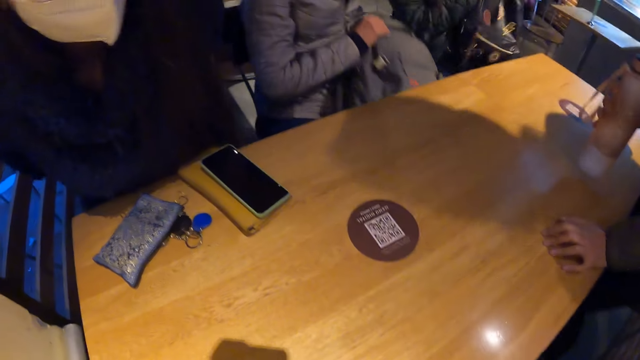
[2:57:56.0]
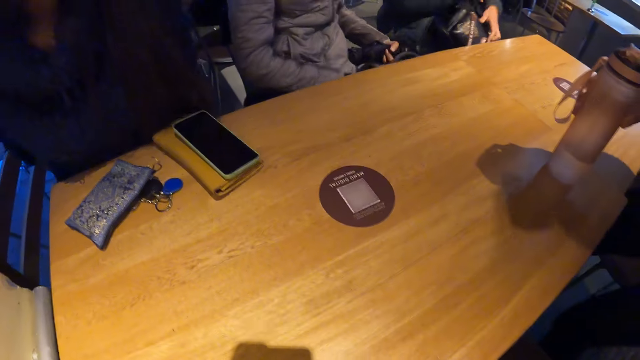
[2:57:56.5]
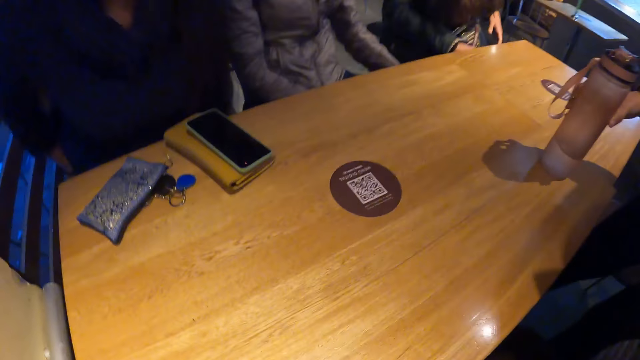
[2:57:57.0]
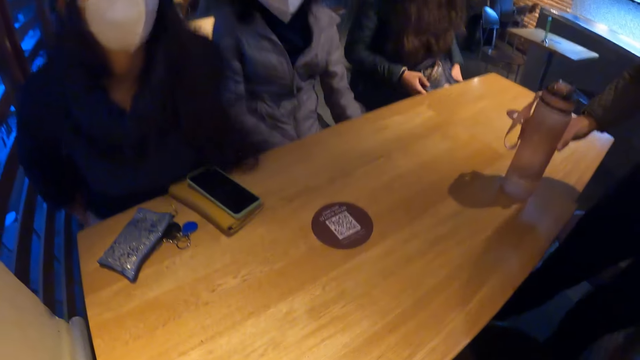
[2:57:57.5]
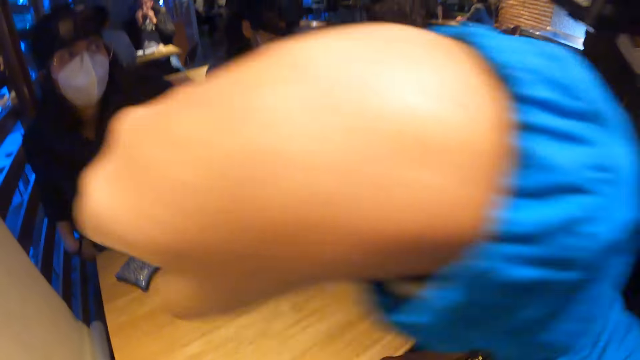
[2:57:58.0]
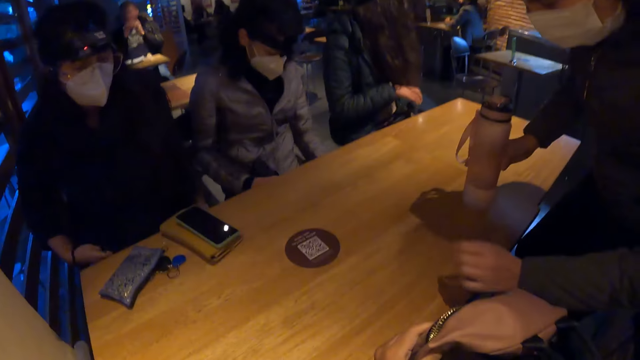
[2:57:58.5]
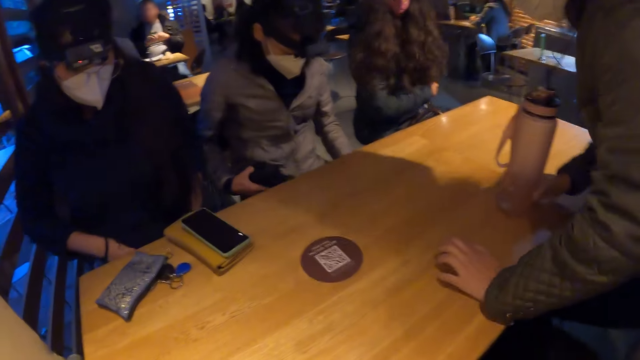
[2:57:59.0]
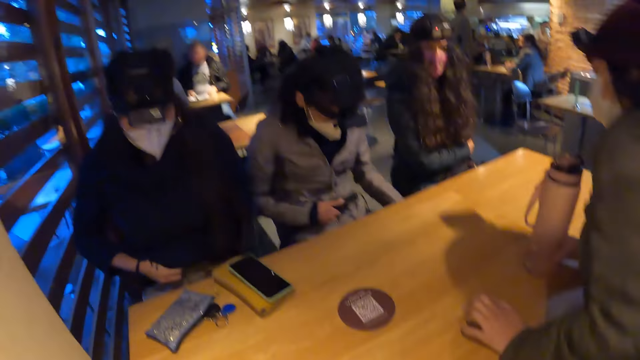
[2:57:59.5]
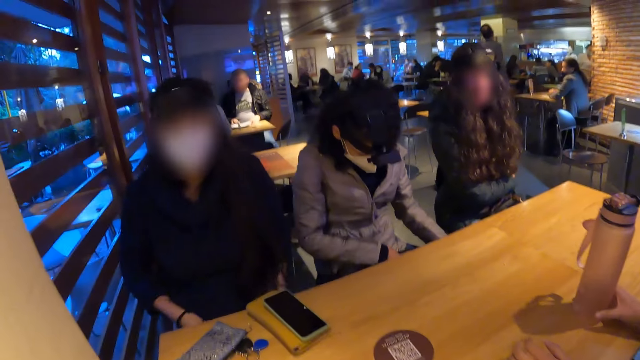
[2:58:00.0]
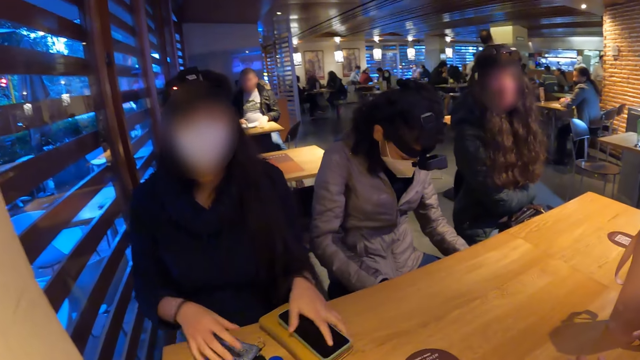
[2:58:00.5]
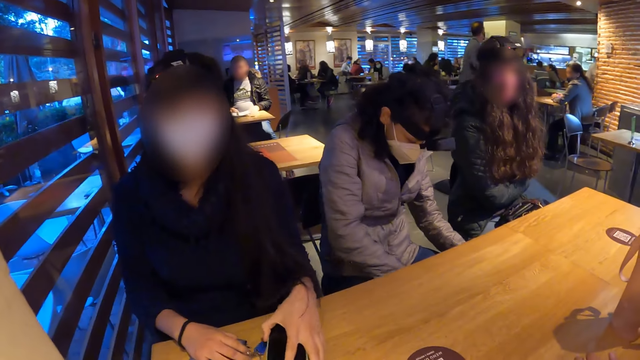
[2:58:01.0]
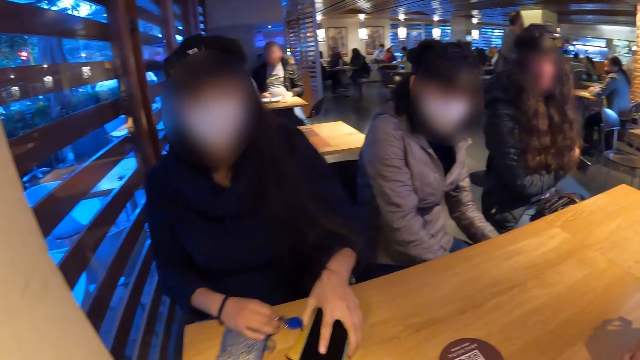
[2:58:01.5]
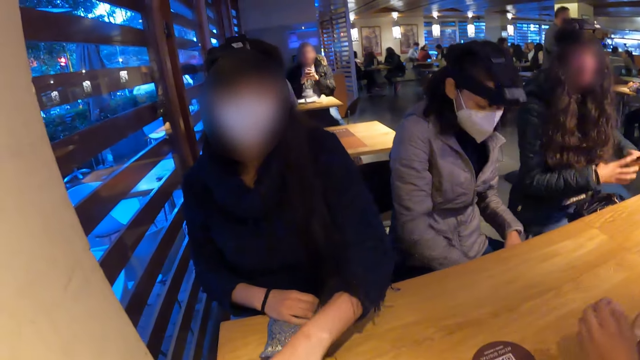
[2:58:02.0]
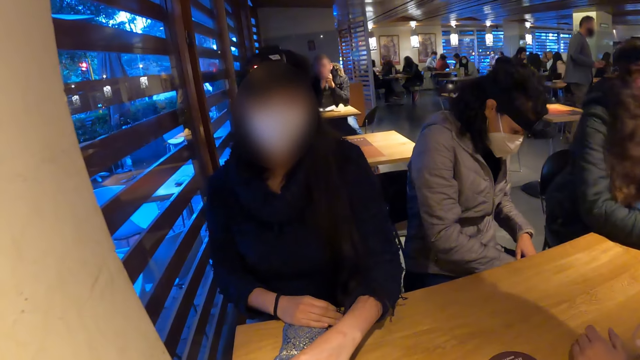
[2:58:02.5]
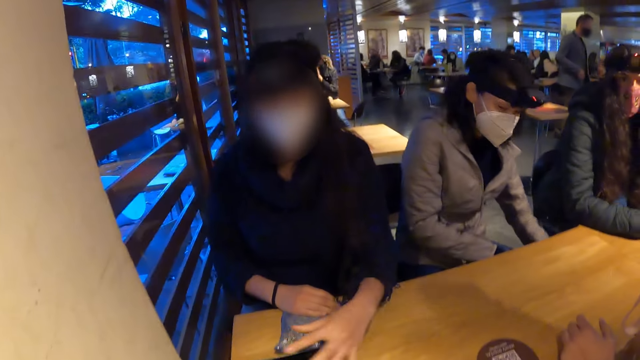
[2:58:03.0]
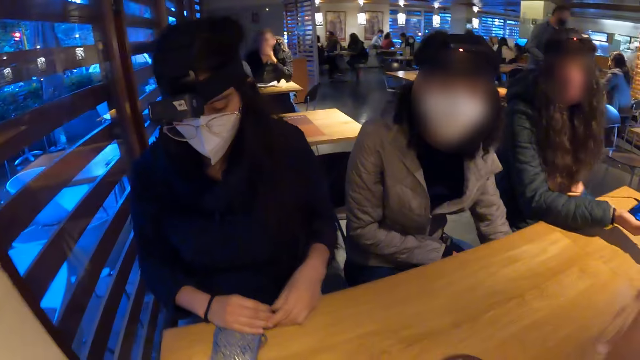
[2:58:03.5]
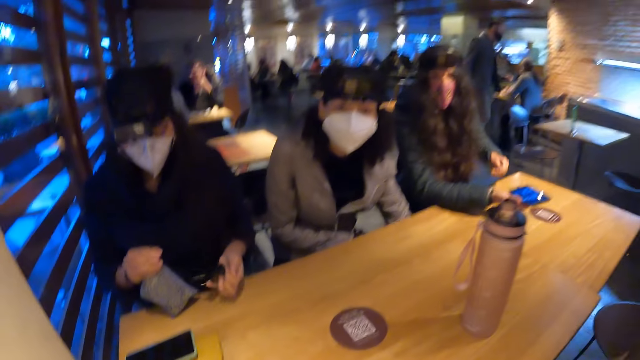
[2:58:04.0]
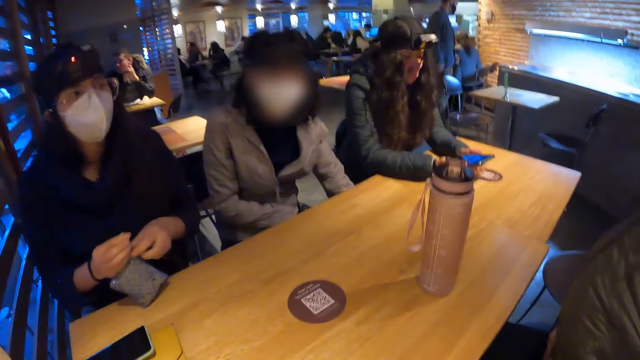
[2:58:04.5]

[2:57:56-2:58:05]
A woman puts the water bottle on the table. She sits on the chair on the floor. Three other women sit on the chairs on the floor. A woman picks a purse from the table with her right hand.

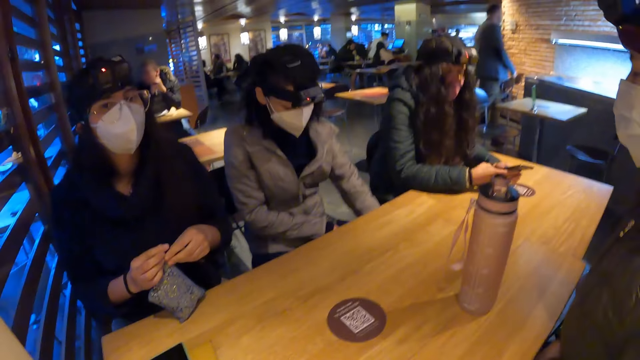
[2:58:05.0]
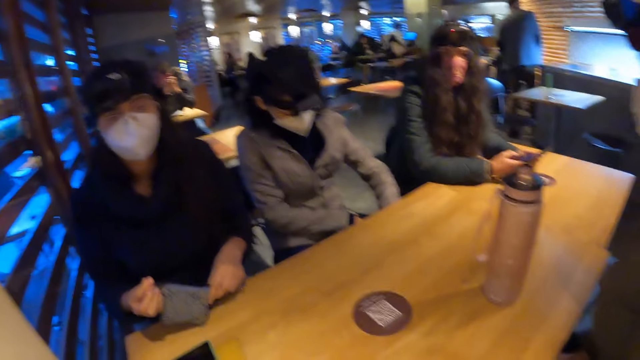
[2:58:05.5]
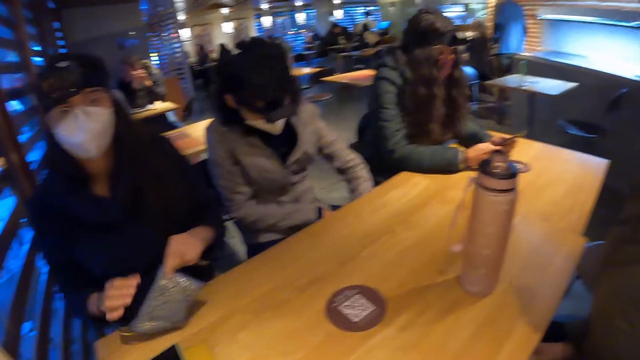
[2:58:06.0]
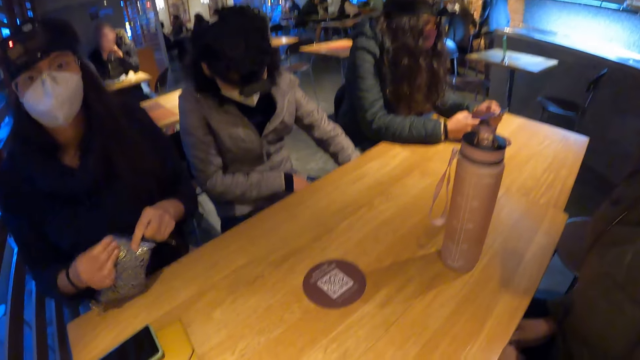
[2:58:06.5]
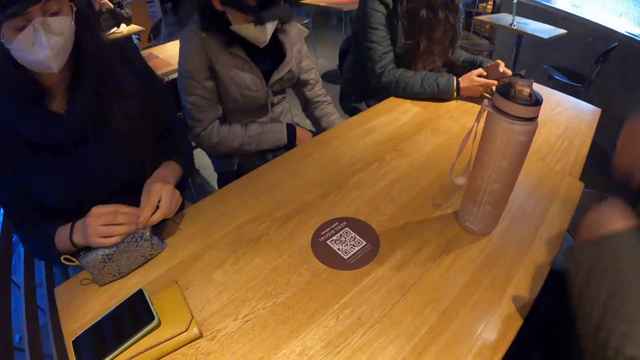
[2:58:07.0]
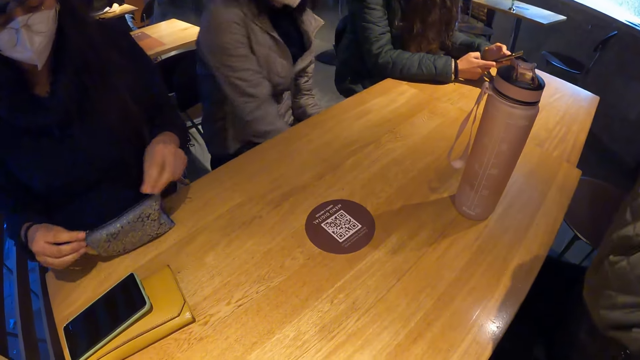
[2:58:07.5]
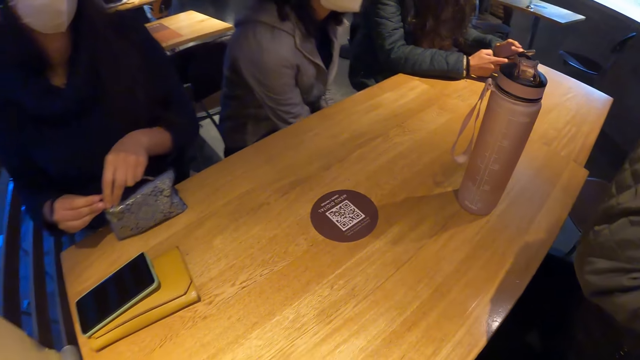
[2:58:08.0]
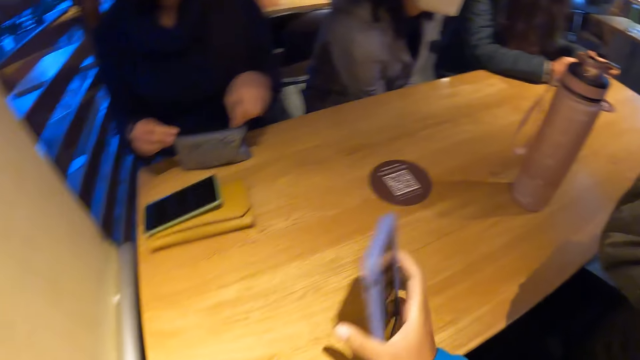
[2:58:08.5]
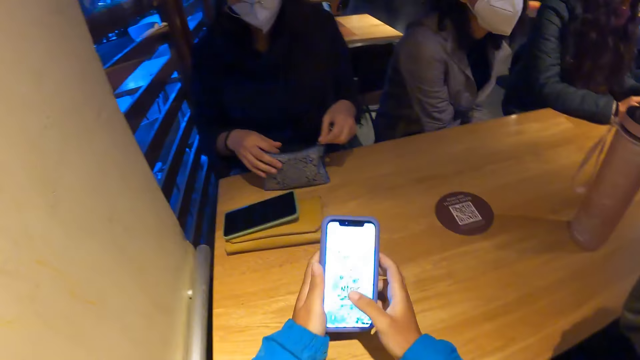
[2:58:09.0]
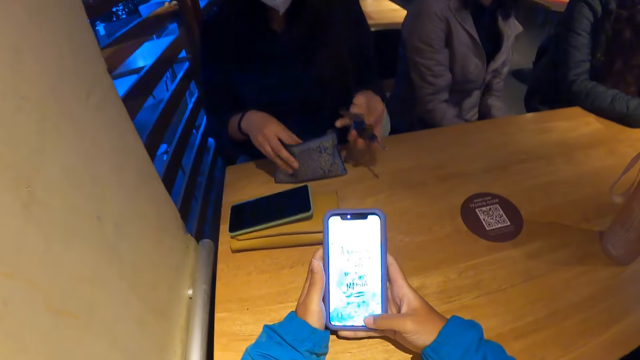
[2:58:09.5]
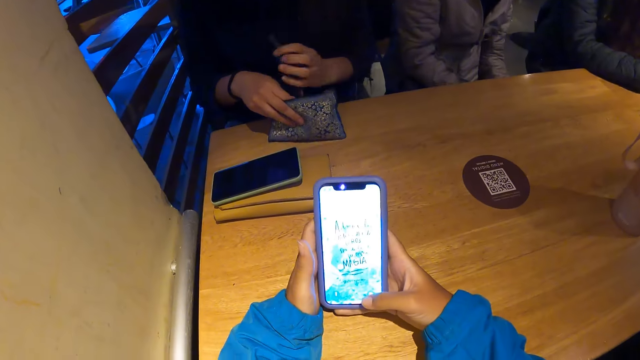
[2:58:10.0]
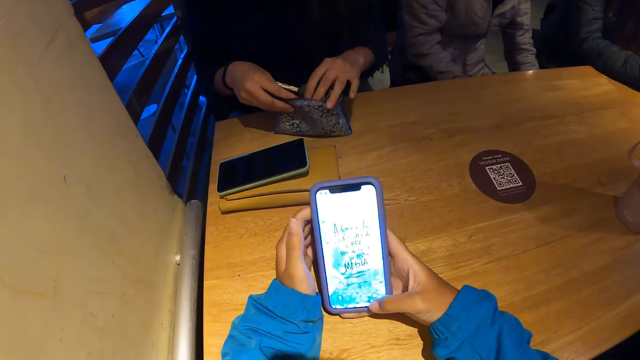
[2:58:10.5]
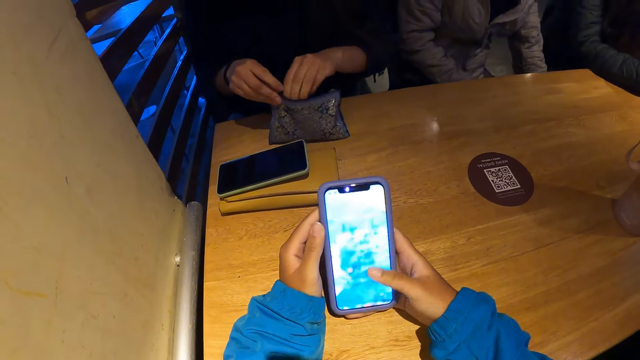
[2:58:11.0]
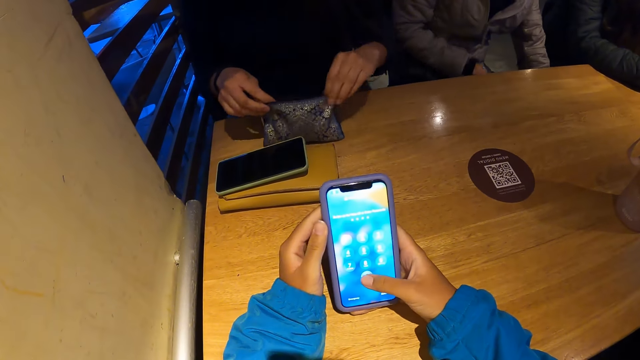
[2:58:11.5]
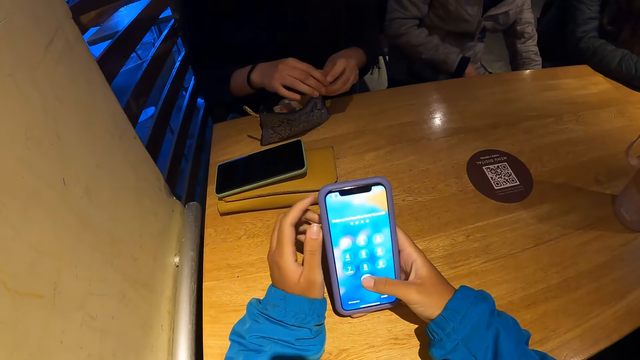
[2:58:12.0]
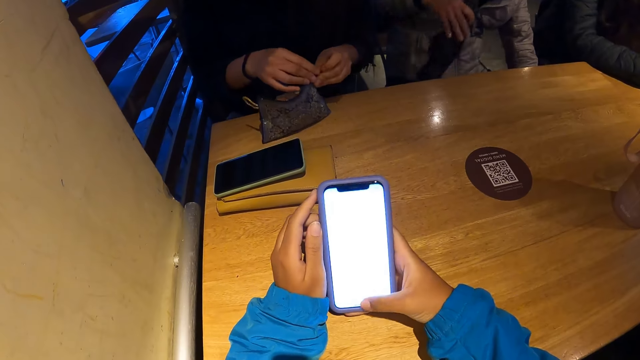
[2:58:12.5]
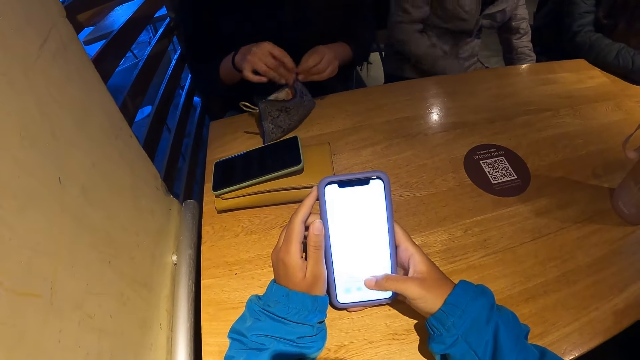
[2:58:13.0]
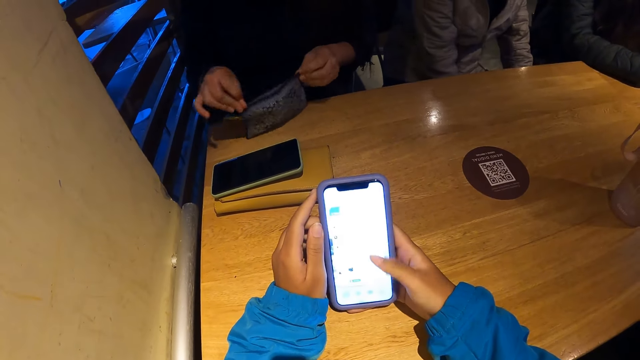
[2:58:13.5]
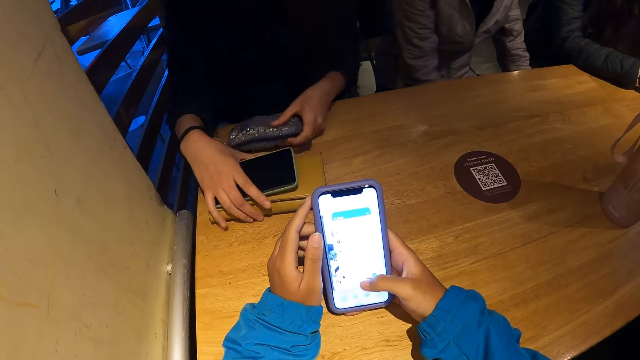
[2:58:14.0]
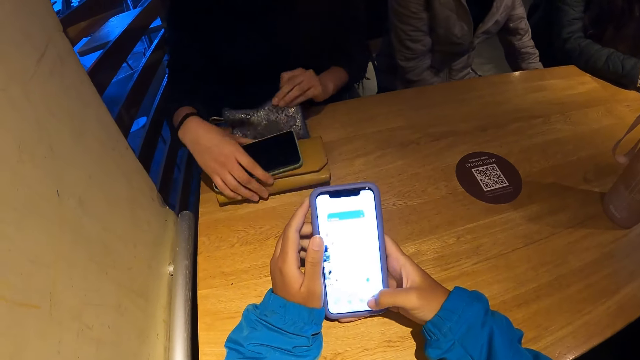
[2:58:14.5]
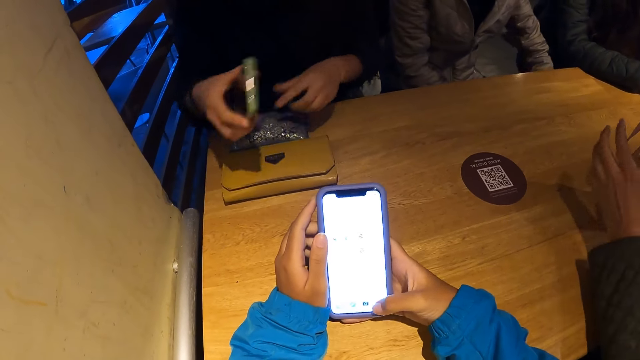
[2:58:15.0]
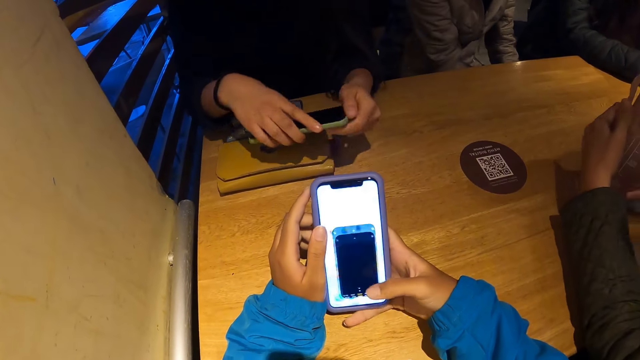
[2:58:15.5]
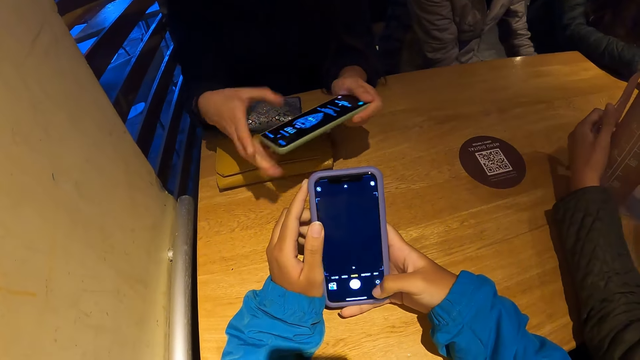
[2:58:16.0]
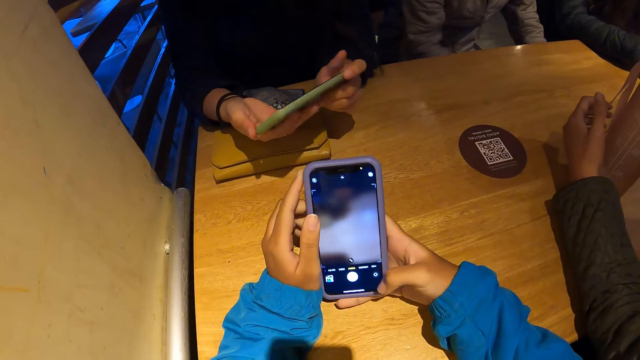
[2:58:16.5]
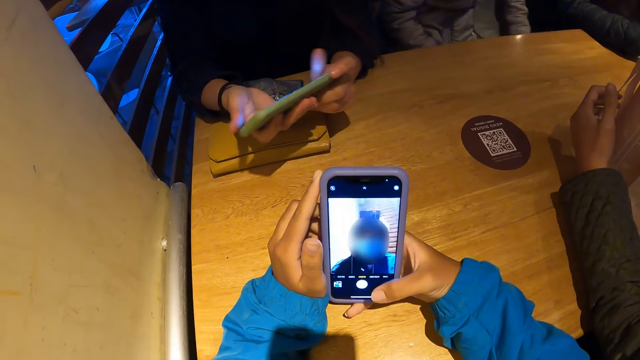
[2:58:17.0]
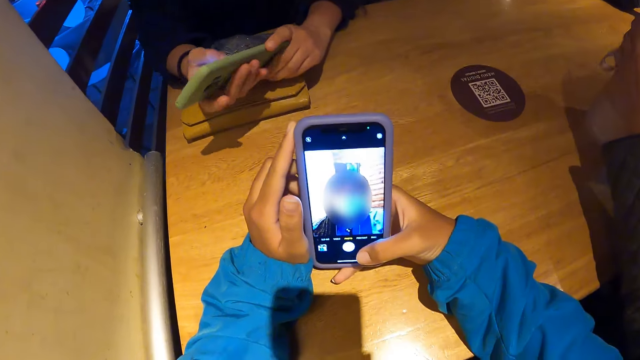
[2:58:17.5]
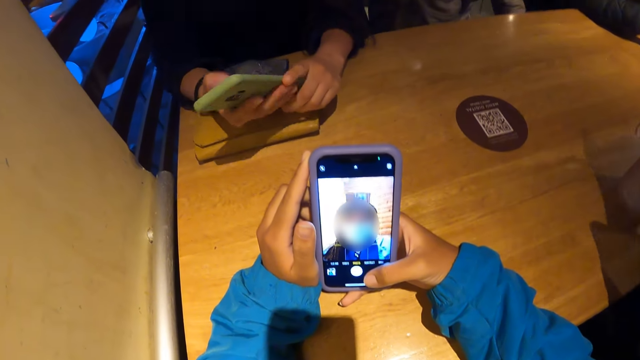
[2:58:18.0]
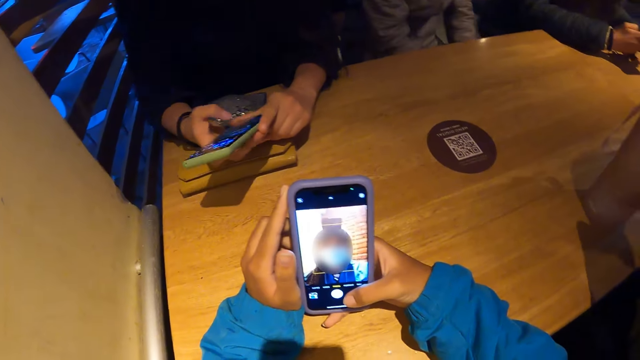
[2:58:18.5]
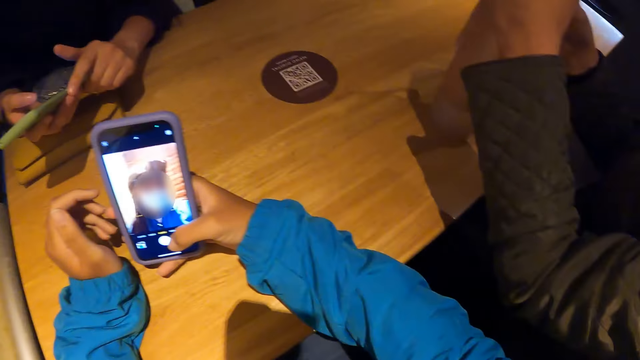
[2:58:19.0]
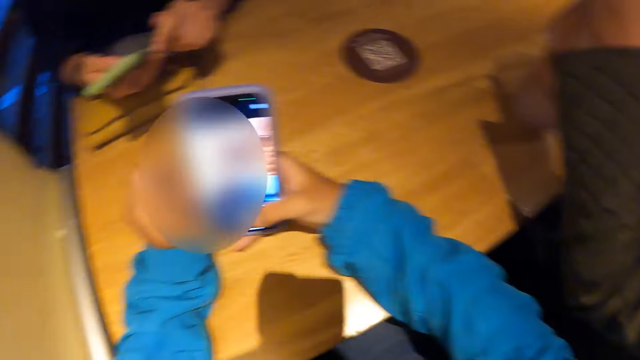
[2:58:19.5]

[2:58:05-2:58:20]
A woman operates her phone with her hands. Another woman unzips the purse with her left hand. The camera wearer operates her phone with her right hand. The other woman puts a key inside the purse with her left hand. She picks the phone from the table with her right hand and operates the phone with both hands.
